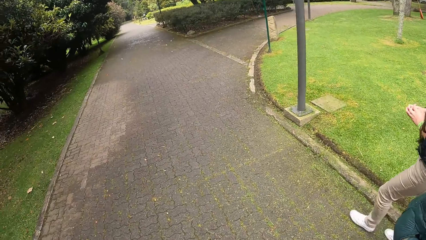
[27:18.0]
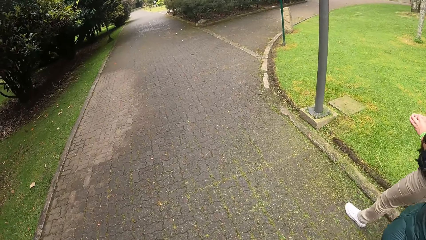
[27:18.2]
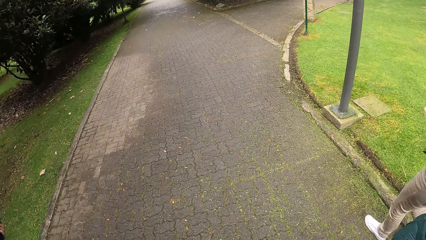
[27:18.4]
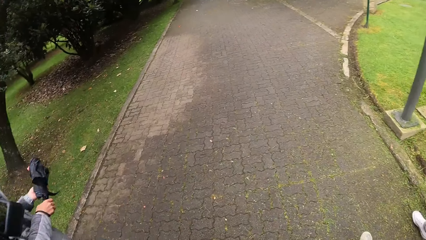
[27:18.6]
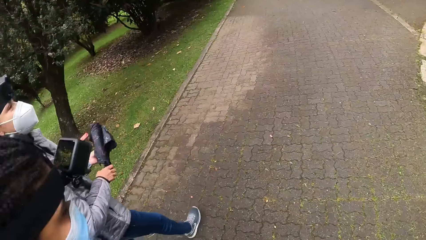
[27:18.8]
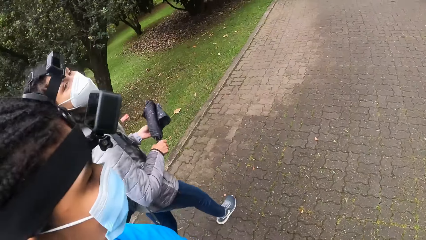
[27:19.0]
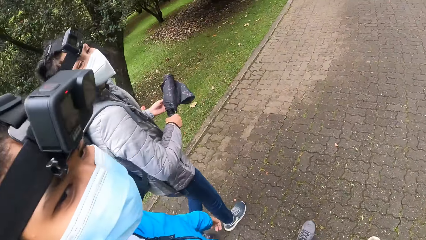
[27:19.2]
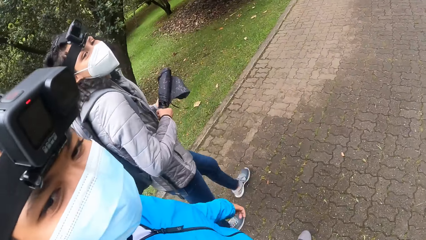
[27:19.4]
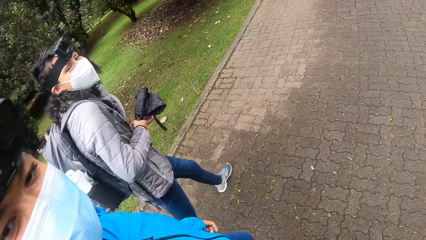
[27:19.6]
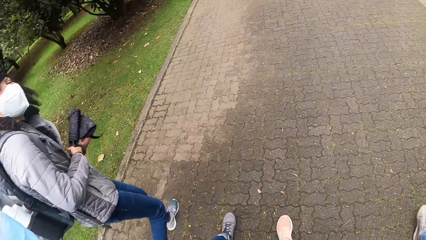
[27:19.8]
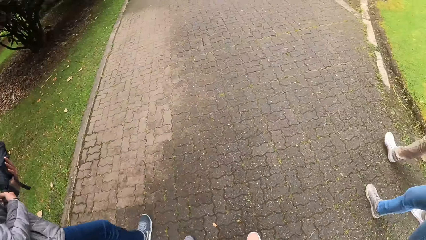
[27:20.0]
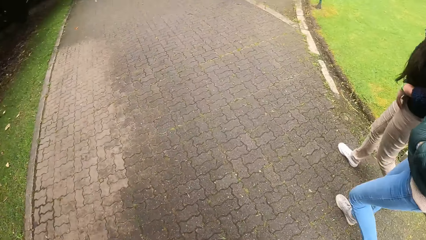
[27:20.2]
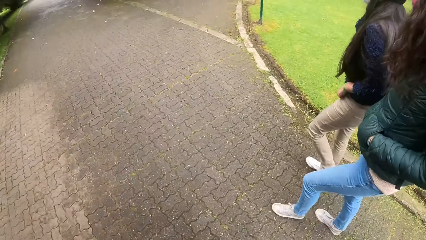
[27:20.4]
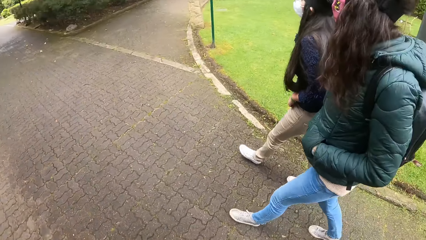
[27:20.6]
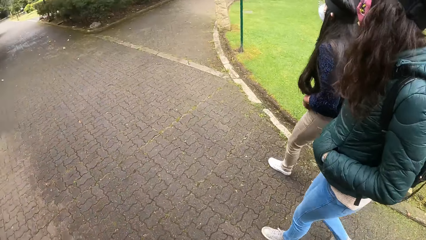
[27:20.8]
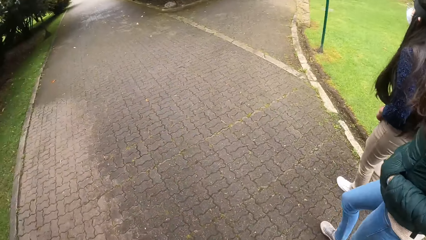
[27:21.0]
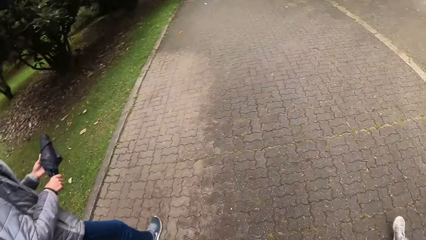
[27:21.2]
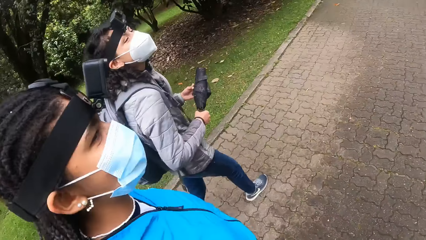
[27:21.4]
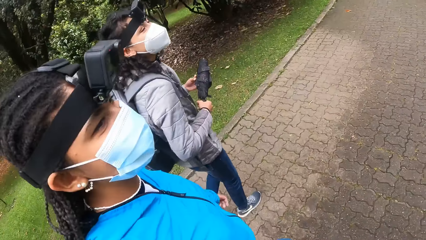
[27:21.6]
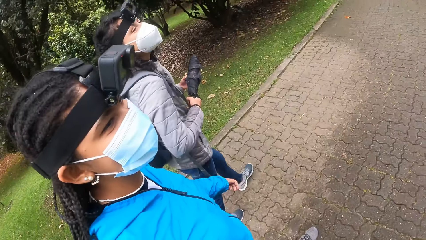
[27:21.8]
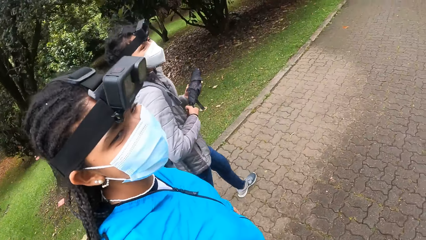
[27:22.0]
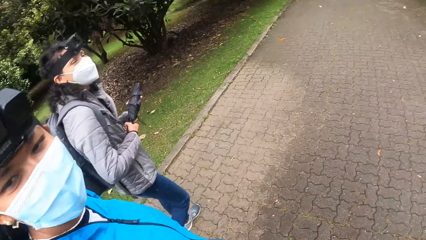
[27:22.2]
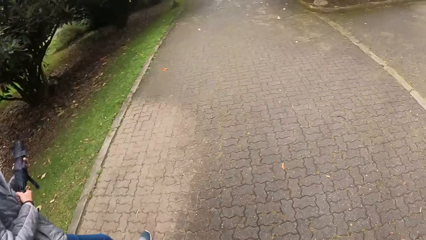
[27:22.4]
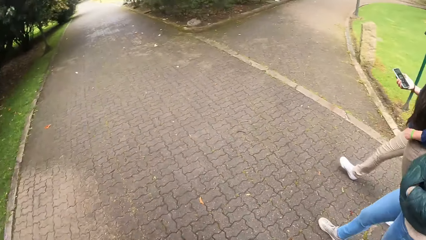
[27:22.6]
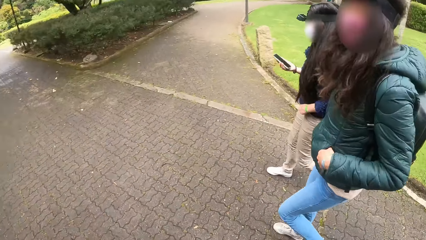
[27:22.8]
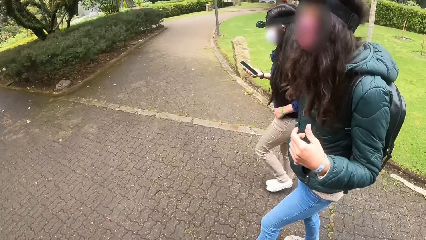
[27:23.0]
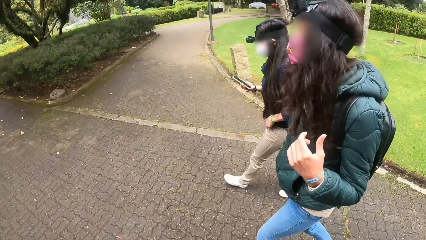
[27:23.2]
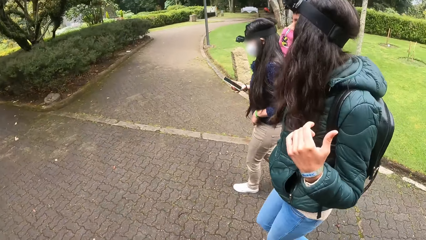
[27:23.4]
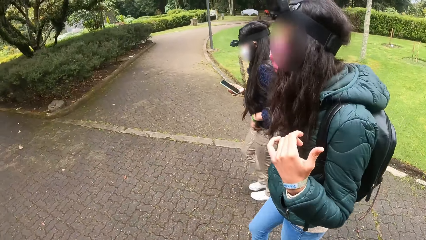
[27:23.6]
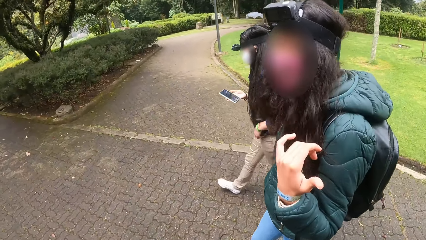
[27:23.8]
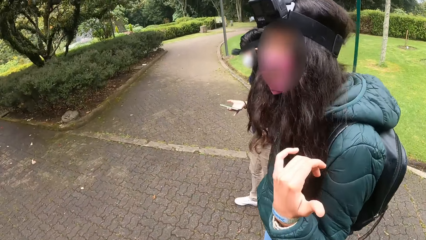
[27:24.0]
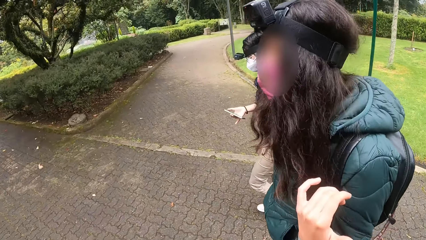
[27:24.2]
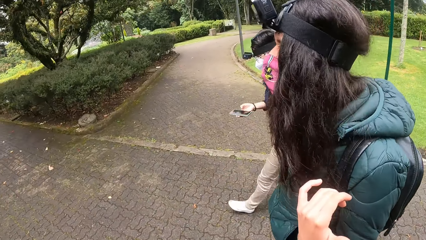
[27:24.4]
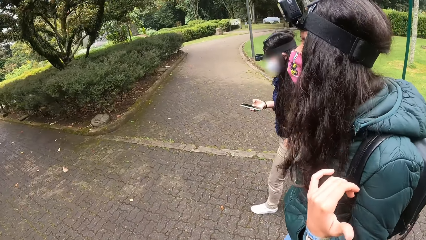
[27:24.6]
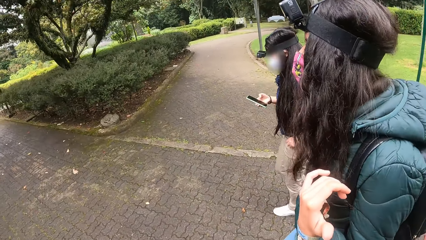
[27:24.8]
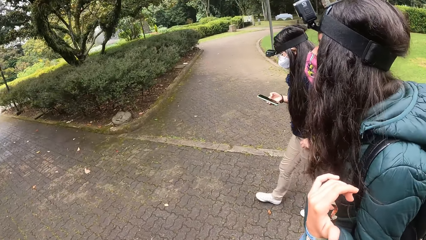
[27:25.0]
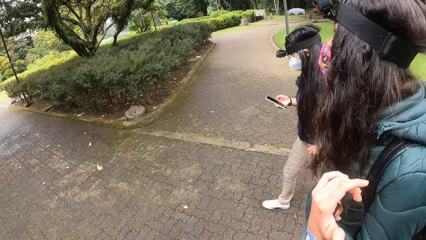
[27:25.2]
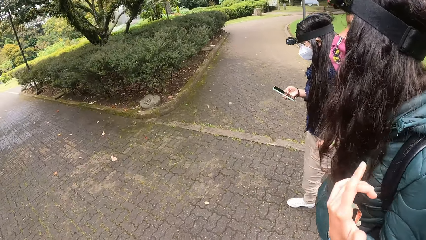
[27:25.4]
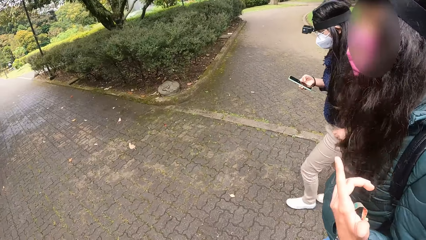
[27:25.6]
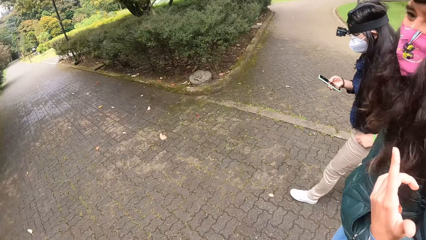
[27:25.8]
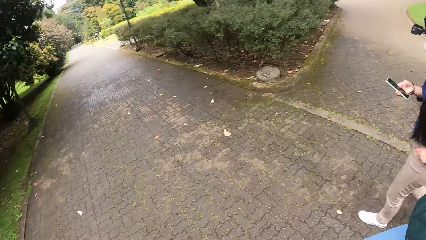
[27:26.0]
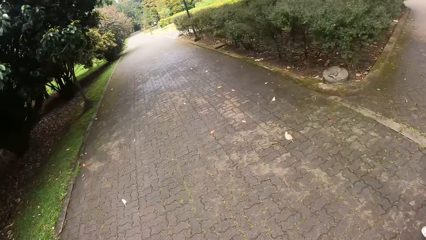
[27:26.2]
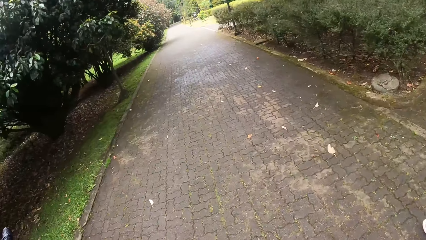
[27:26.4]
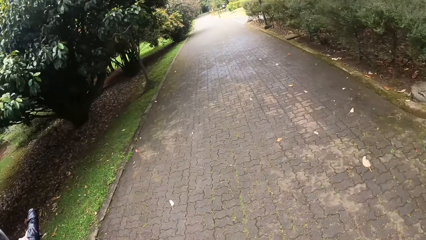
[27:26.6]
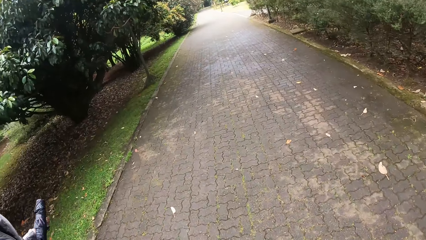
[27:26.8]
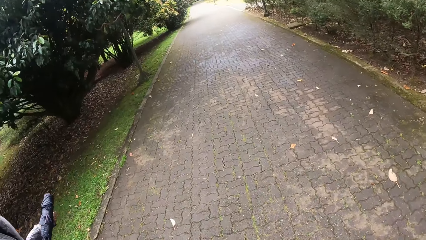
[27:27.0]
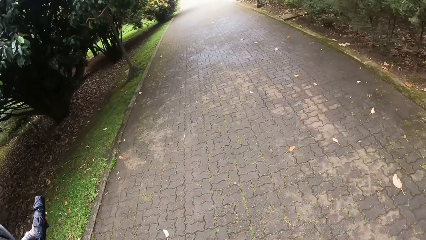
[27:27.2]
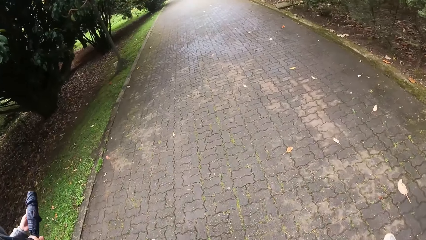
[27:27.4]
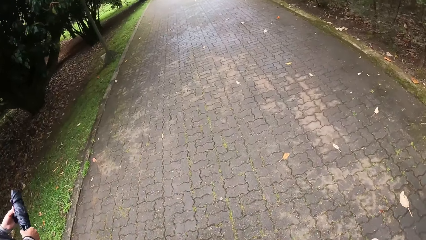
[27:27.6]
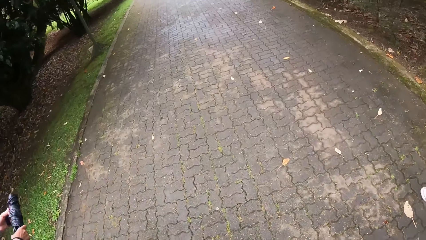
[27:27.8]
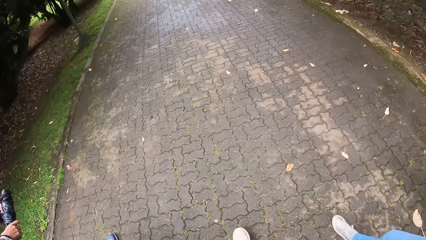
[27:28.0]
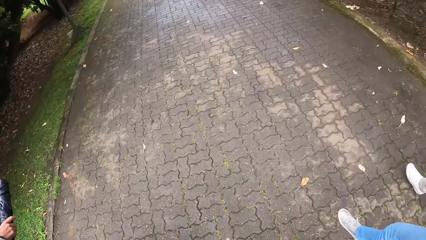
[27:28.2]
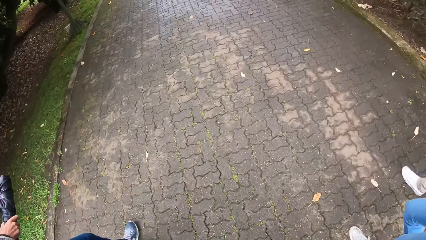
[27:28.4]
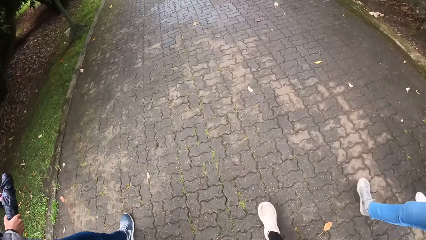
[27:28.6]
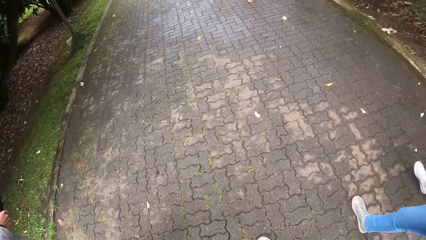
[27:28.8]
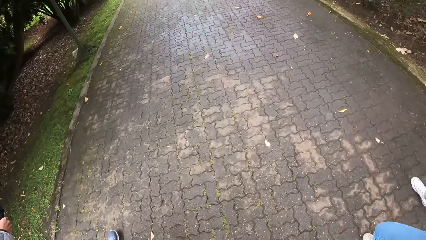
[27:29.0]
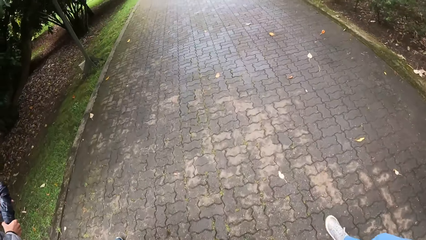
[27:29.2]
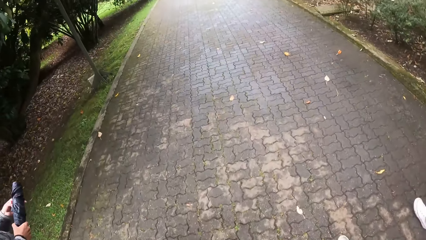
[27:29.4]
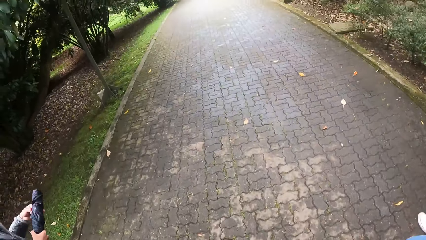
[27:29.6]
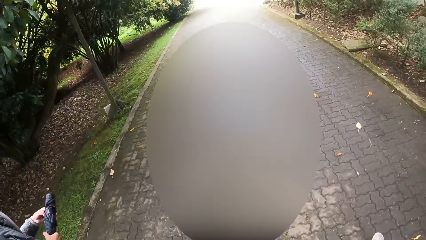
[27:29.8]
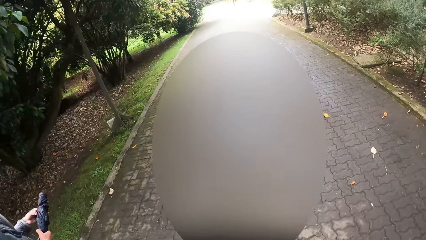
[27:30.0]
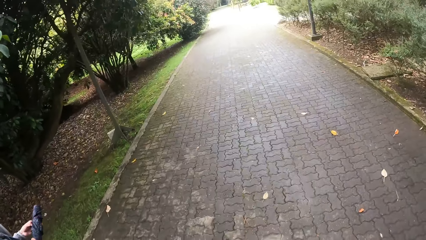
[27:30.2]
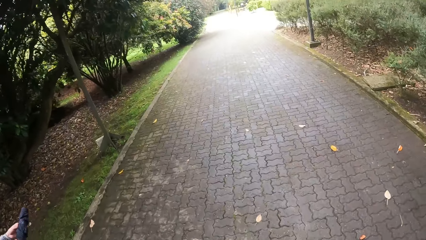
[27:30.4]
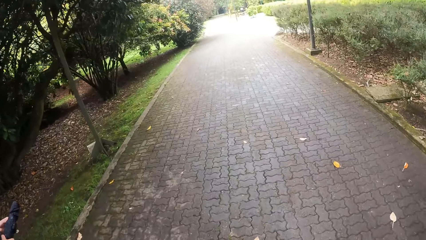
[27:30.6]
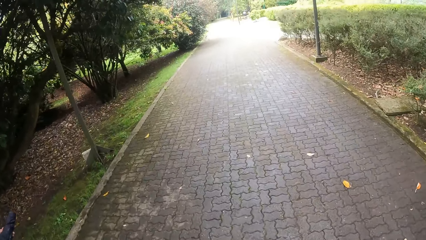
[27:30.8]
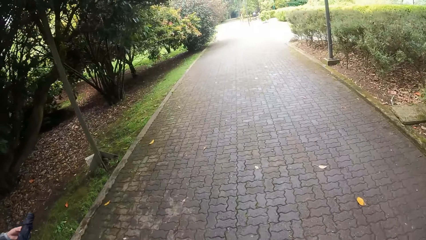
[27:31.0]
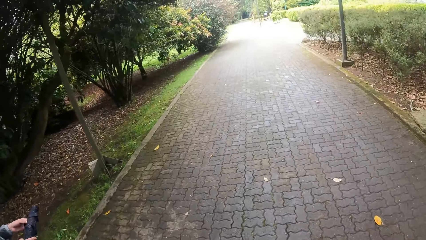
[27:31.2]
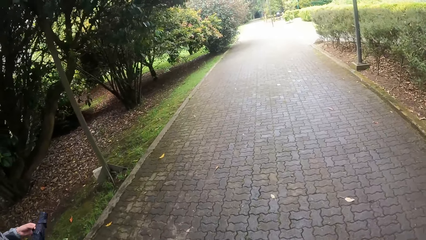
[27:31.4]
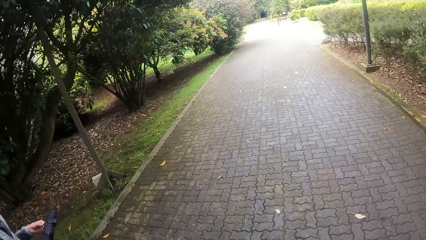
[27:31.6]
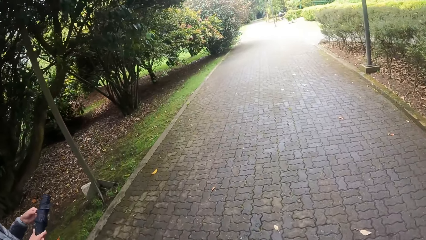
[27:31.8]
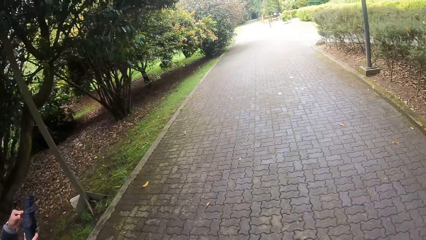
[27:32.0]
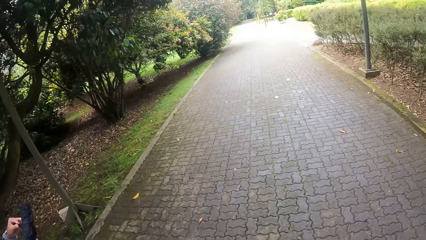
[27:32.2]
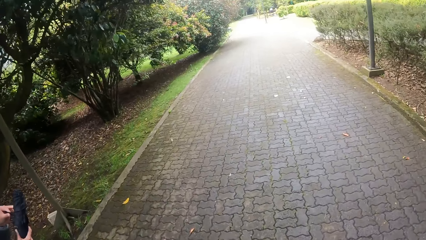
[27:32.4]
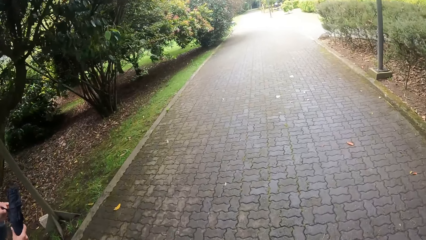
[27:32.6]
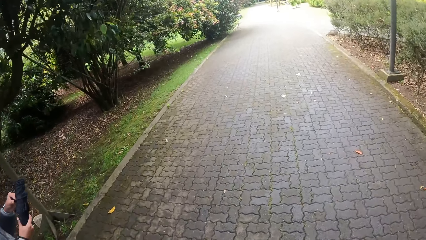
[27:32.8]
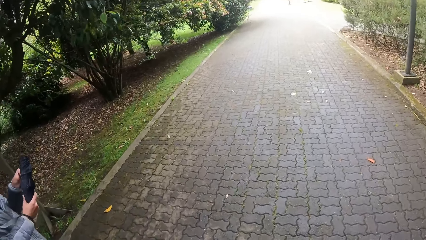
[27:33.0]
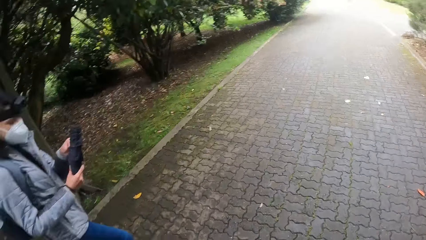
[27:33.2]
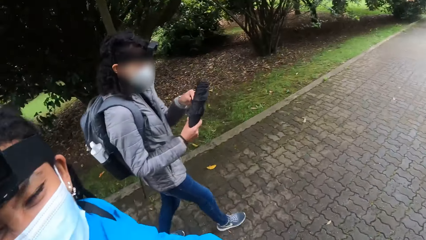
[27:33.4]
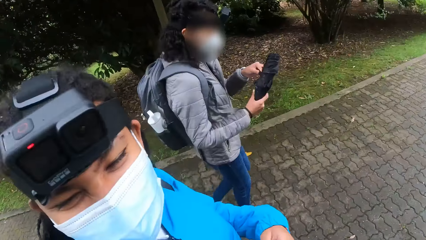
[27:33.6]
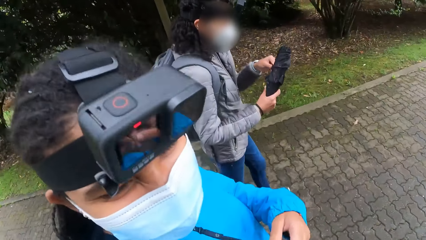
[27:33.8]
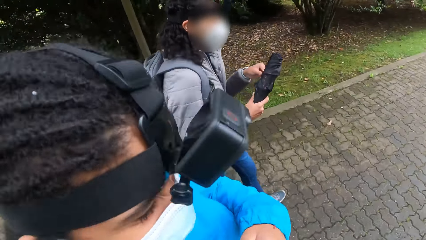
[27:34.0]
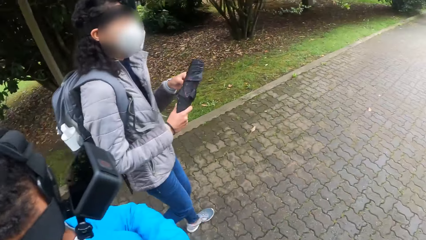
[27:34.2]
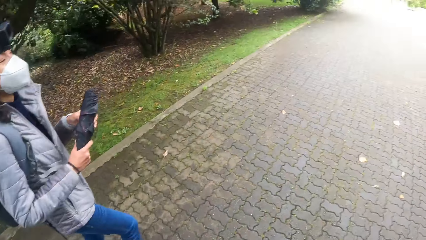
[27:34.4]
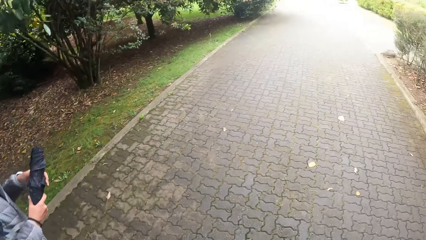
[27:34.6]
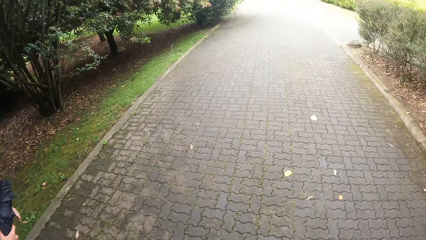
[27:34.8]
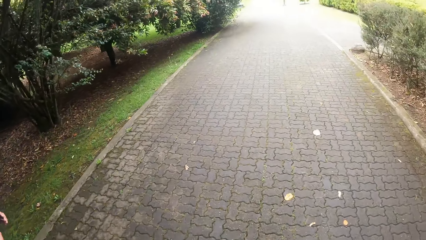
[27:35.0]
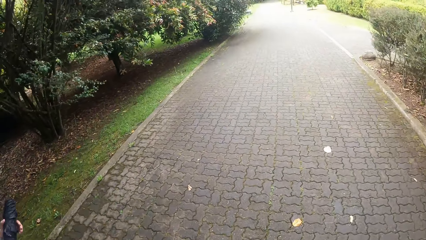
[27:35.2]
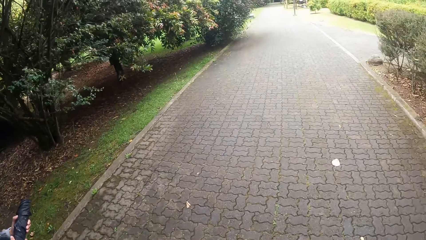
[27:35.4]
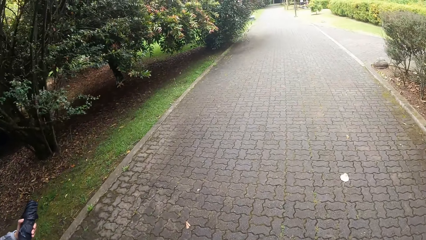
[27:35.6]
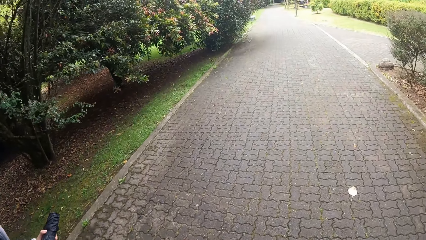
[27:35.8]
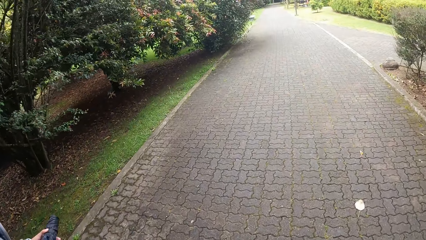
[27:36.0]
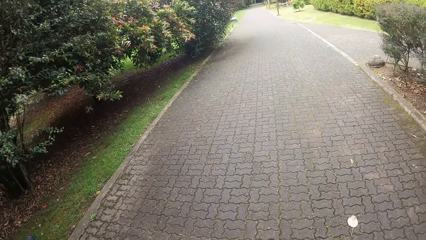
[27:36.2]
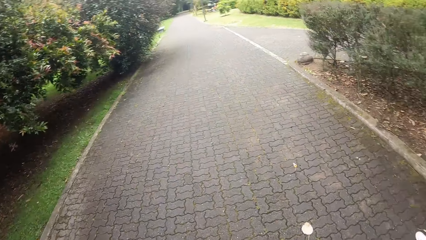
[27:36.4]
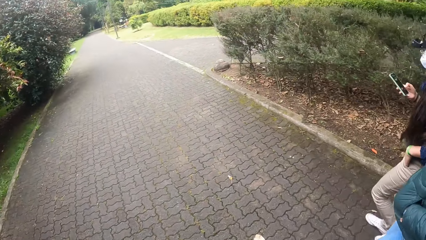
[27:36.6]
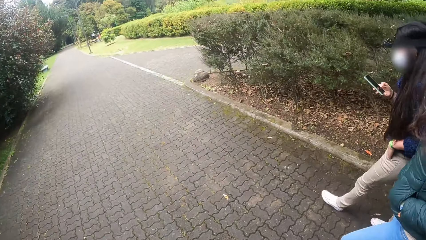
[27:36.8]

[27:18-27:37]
The camera wearer walks on the footpath. They interact with a lady, look around, and look at another lady. They walk on the floor, interact with the first lady, and walk on the footpath.
